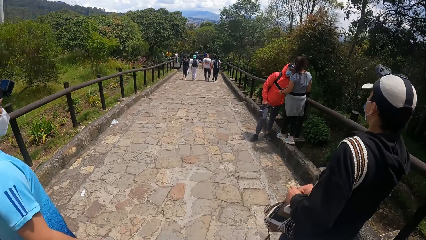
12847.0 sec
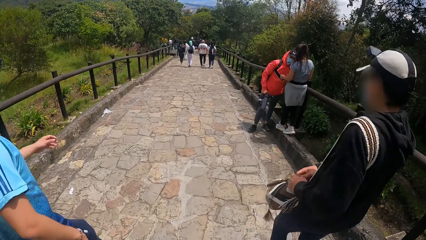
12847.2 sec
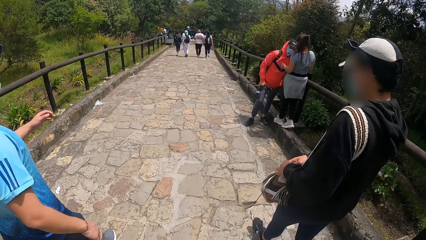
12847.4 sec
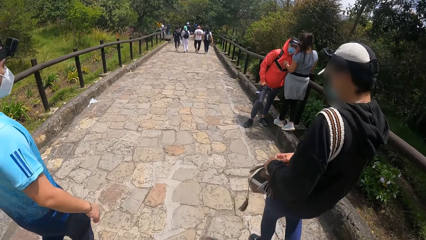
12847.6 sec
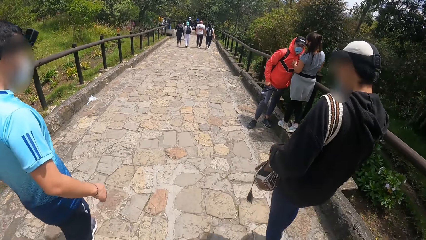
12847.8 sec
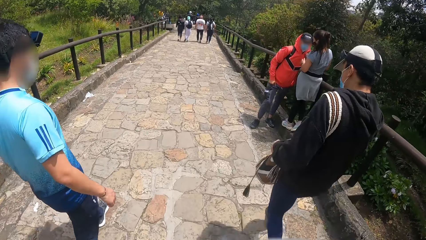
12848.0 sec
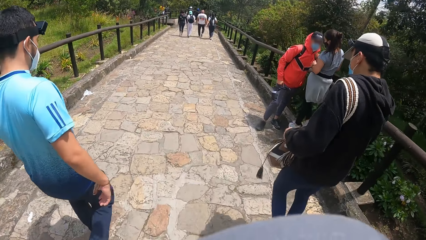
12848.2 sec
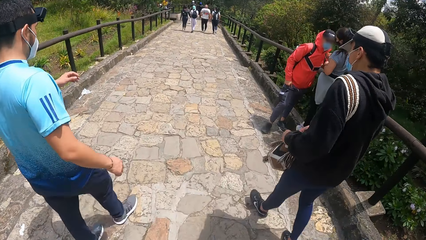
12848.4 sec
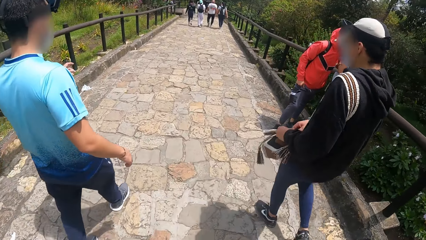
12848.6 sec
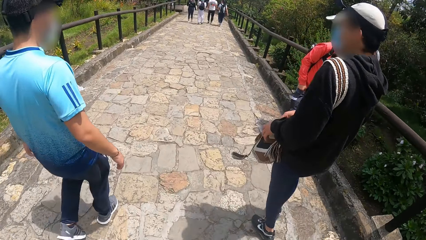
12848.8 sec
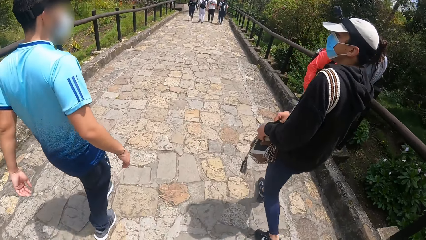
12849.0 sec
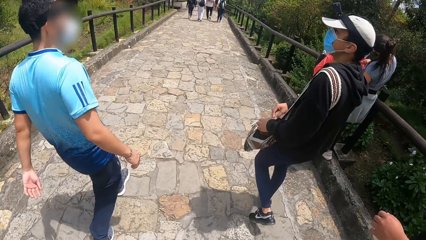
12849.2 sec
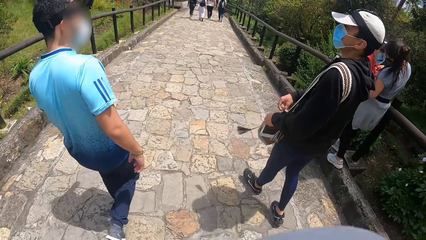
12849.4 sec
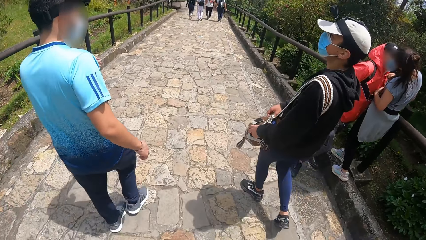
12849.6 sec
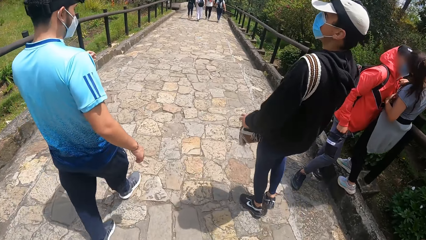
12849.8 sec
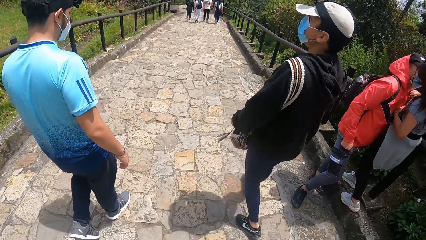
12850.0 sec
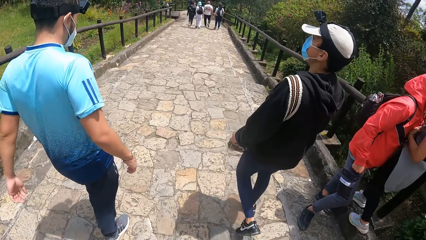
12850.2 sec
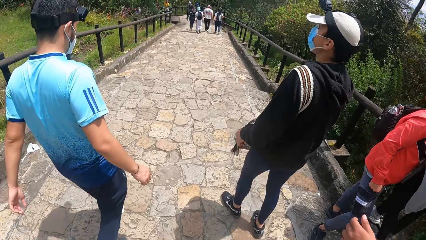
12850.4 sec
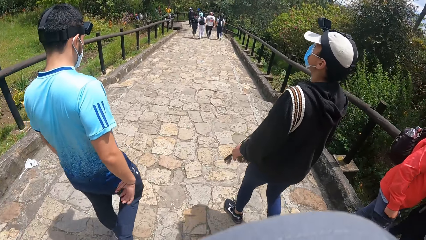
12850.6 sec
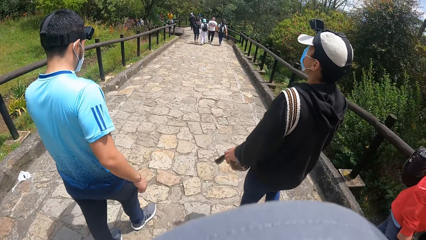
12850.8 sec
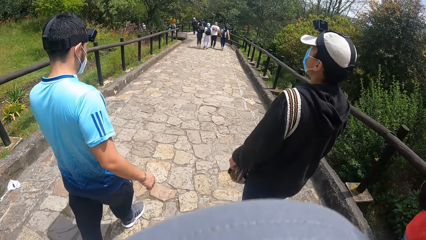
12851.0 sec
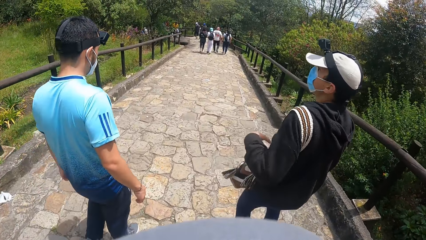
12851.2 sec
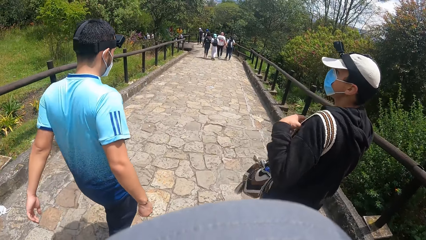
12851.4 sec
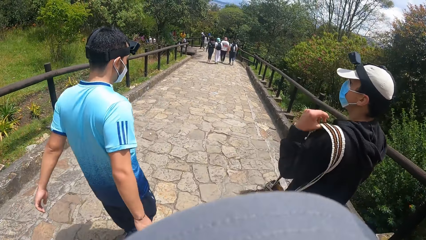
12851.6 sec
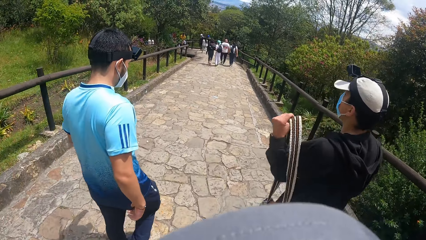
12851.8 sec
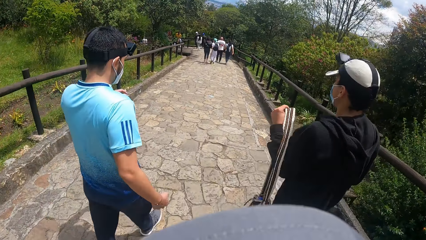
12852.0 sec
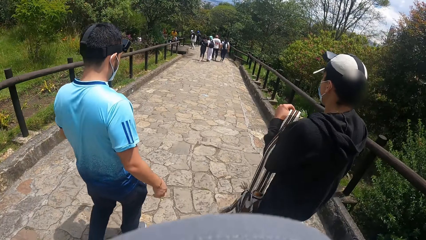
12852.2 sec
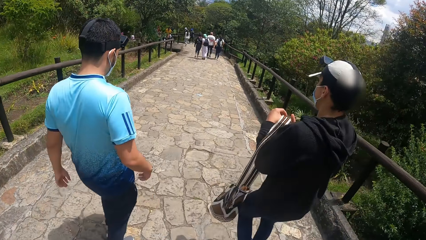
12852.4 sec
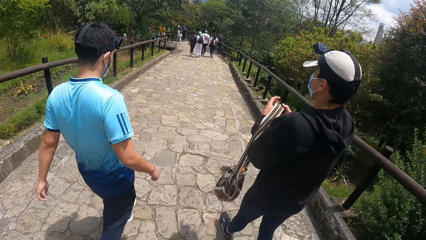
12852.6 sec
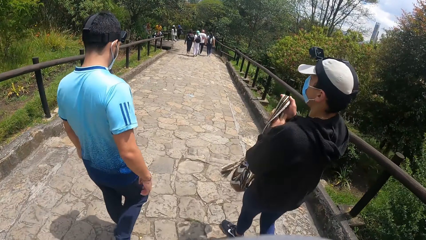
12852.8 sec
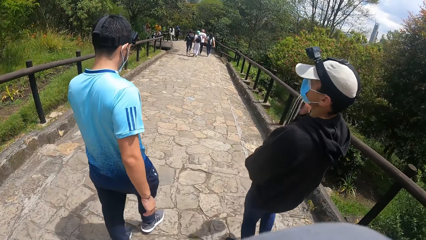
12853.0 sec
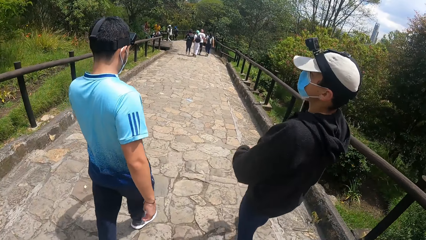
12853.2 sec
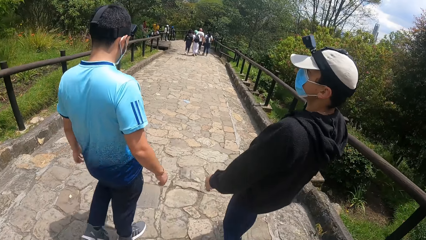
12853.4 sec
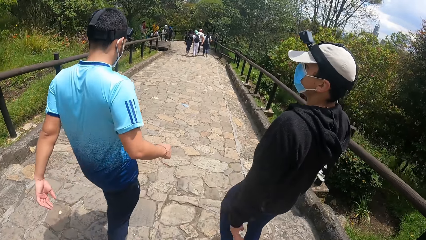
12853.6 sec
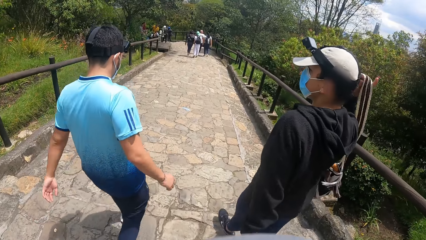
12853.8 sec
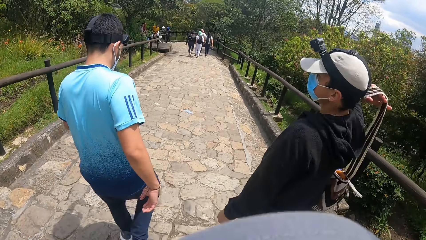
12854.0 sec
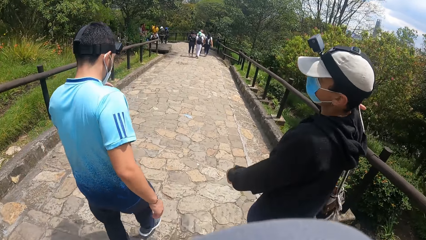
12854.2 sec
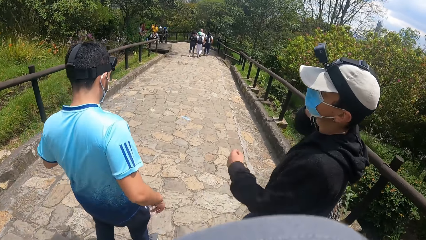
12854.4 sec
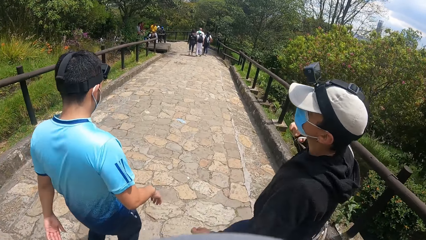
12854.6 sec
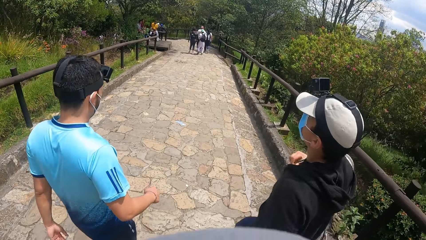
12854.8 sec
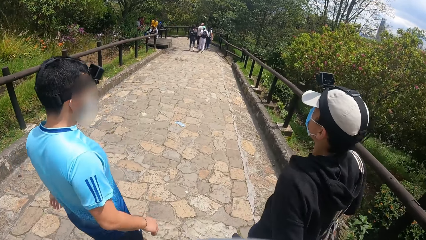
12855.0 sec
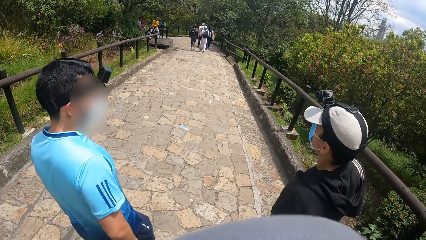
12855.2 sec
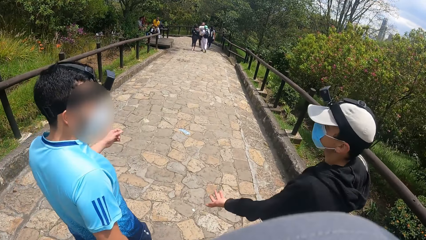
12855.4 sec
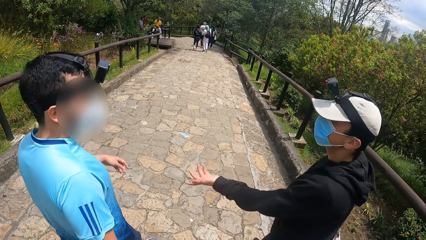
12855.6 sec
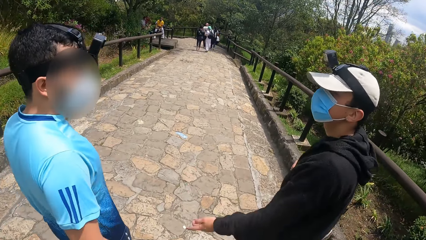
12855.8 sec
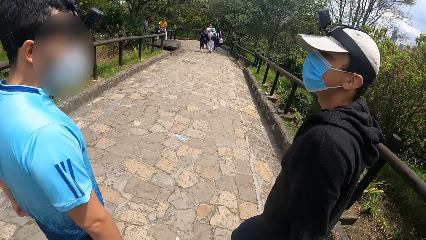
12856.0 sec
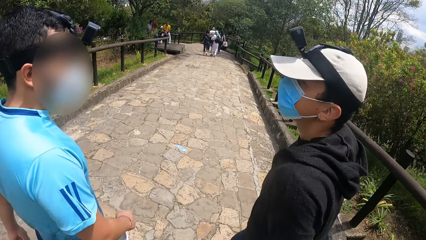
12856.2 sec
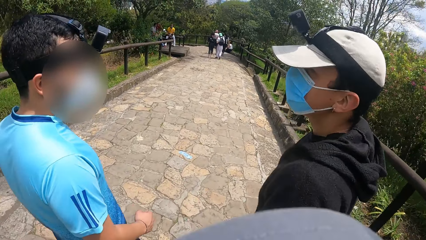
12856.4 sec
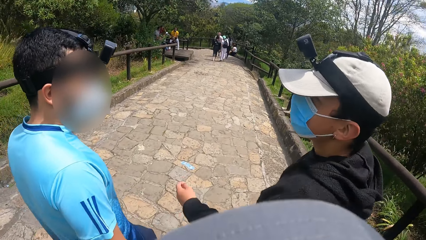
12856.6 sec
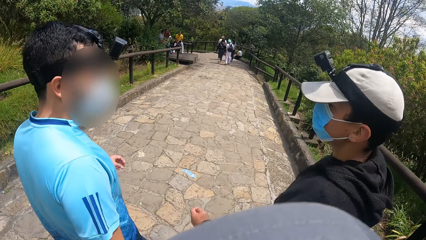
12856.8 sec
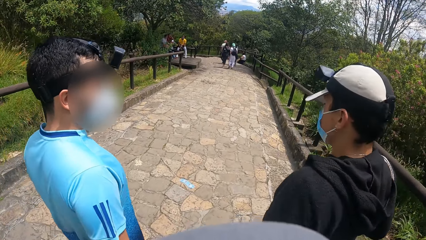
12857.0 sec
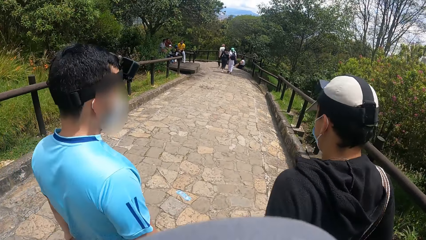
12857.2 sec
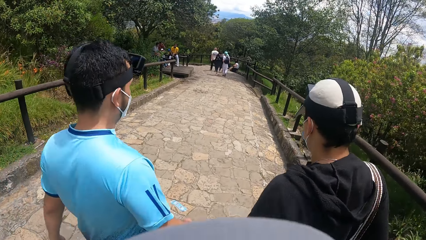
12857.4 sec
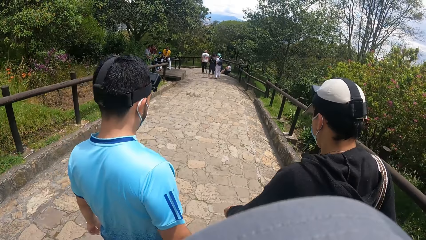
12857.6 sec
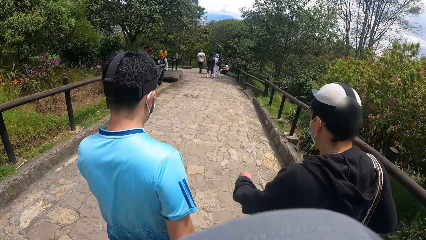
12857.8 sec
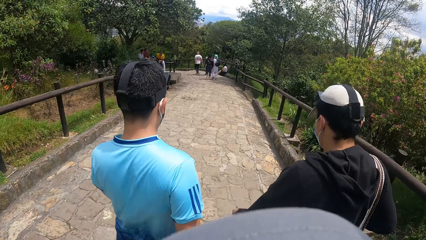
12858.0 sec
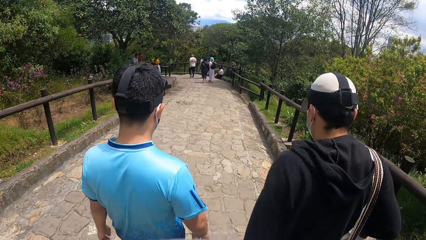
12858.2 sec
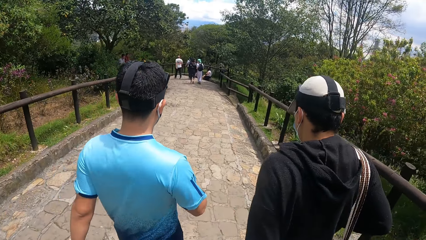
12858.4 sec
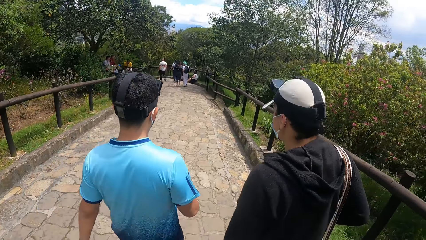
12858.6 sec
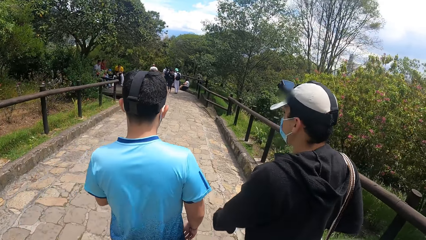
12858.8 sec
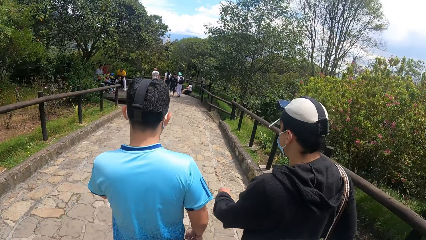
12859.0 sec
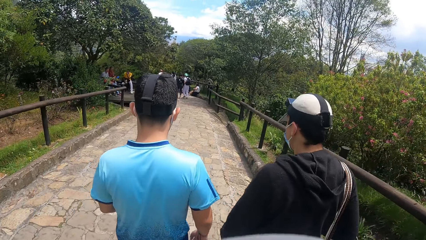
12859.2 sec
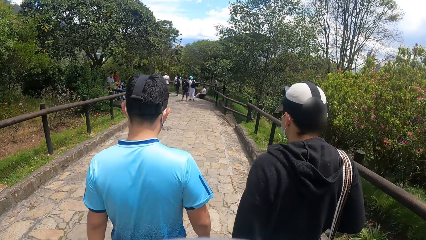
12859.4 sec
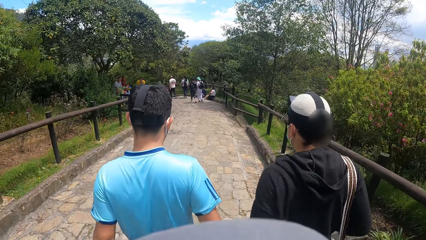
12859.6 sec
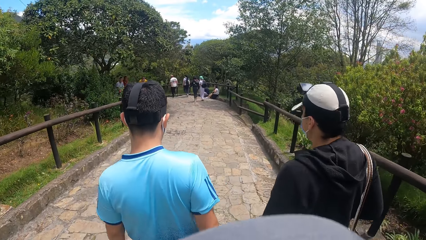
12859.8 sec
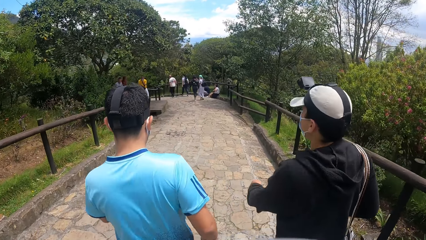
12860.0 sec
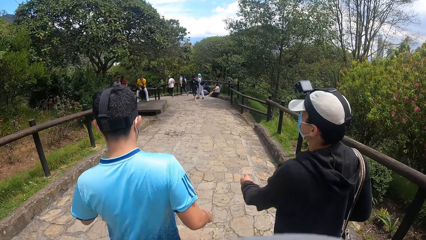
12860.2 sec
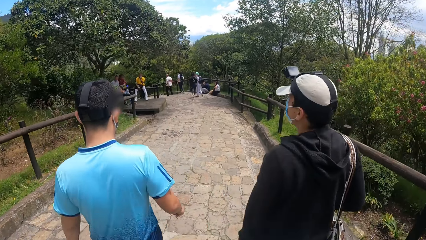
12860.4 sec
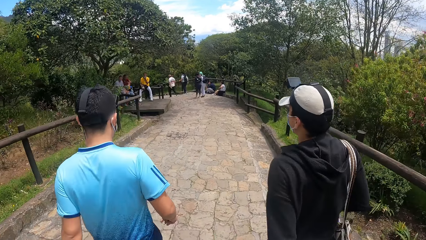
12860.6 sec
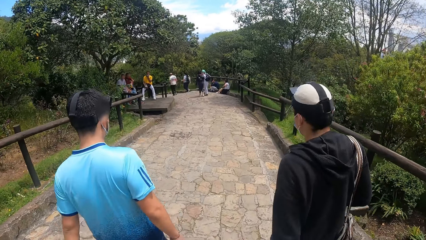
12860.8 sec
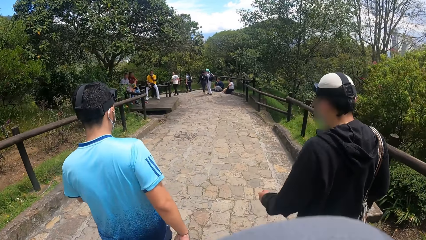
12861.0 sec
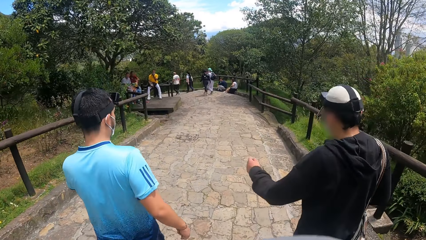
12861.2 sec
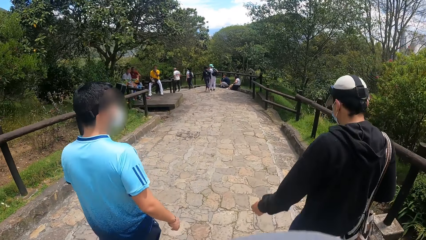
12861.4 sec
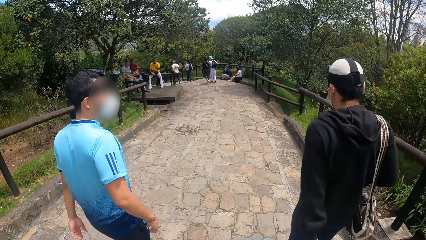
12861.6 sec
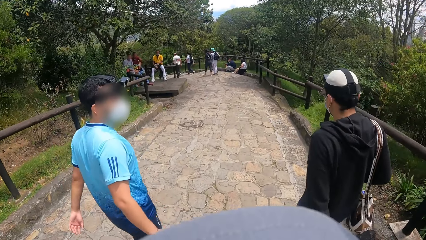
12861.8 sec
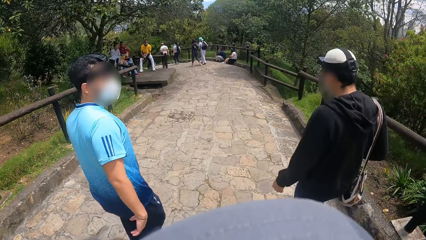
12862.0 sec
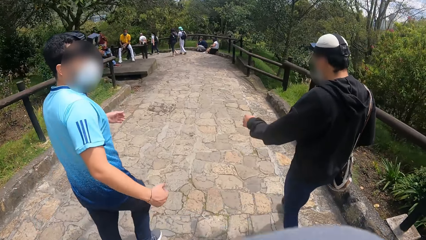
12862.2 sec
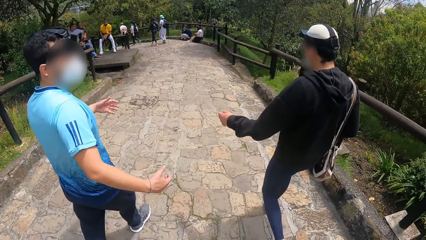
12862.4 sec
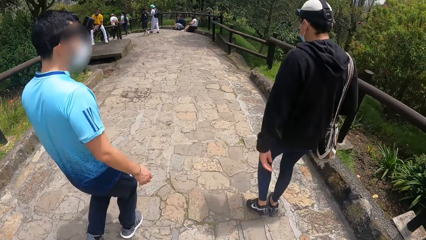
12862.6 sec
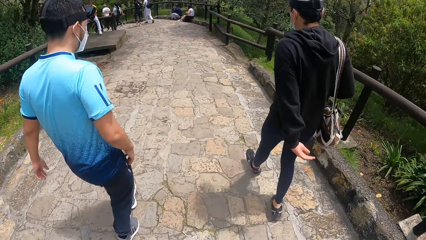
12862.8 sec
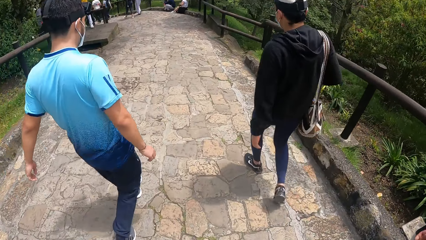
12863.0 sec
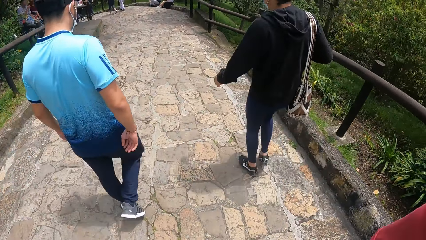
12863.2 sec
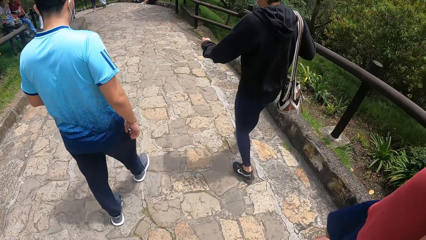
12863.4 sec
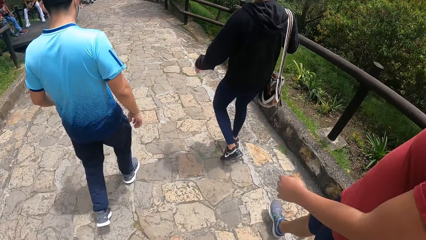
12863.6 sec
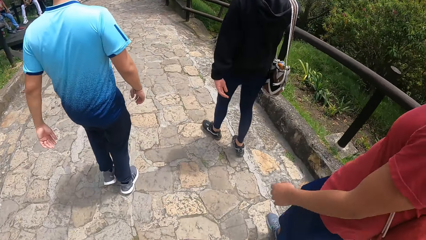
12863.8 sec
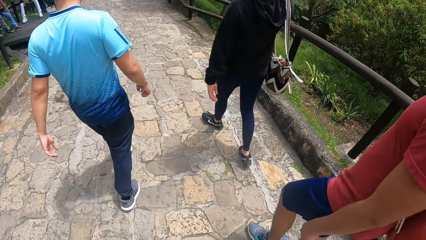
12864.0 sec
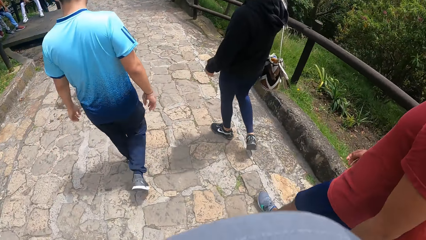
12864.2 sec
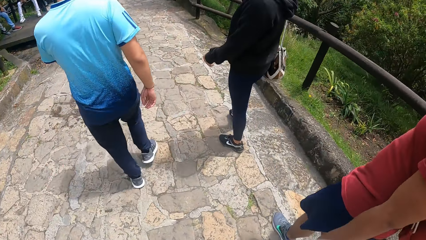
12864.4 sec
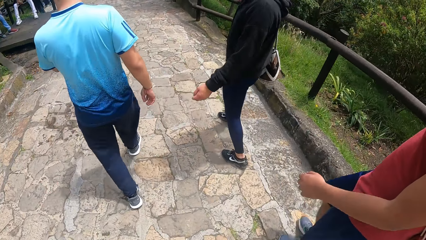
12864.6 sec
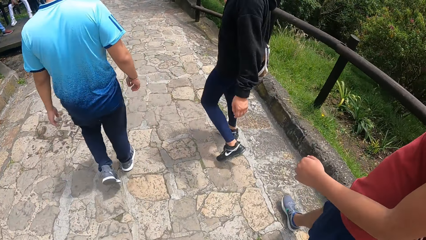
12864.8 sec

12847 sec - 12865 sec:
A man walks along the road. The man closes the handbag. The man walks along the road. Another person walks along the road. The man transfers the bag from his left hand to his right hand. The man holds the bag by the right hand. The man interacts with another man, a third man and the camera wearer. The other person walks along the road. The first man walks along the road. The camera wearer walks along the road.
